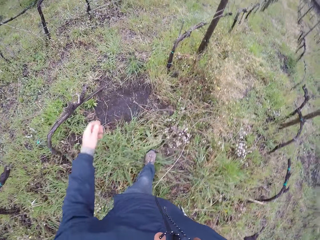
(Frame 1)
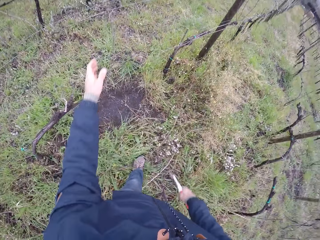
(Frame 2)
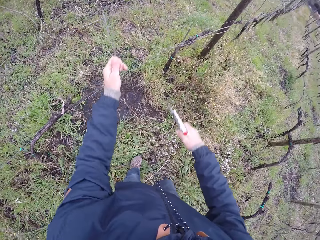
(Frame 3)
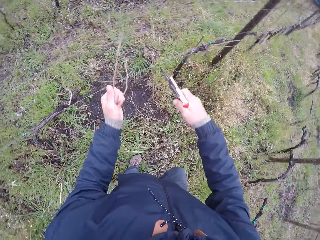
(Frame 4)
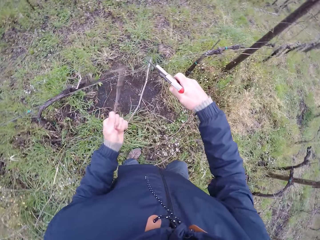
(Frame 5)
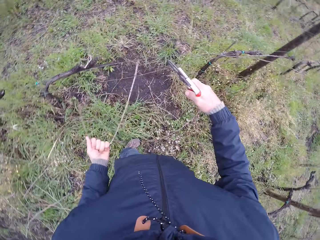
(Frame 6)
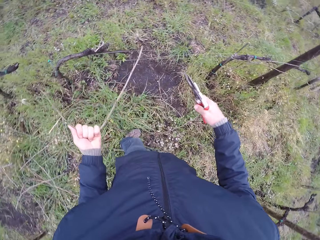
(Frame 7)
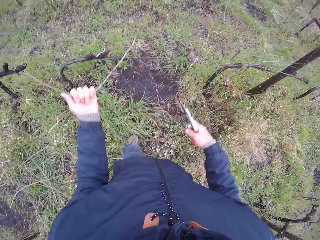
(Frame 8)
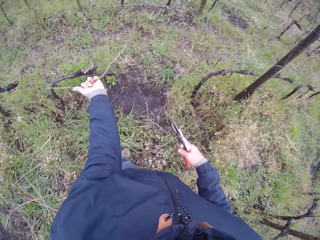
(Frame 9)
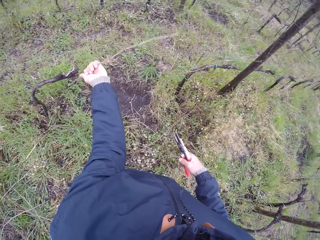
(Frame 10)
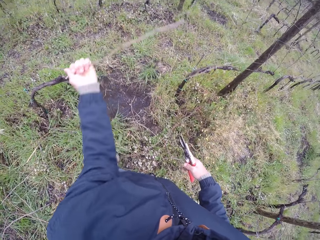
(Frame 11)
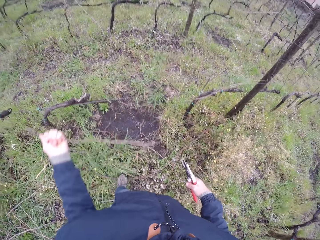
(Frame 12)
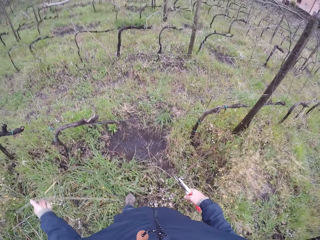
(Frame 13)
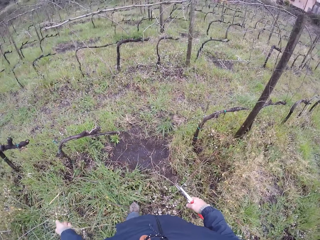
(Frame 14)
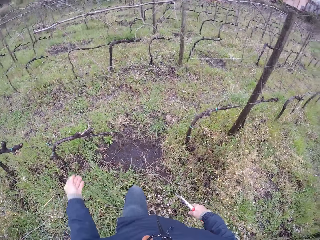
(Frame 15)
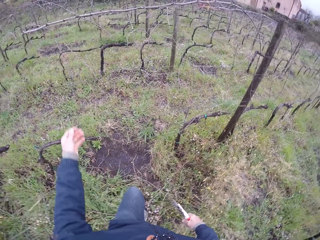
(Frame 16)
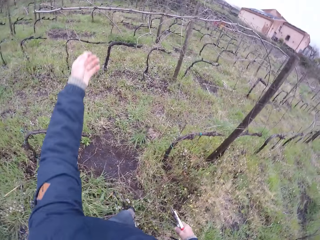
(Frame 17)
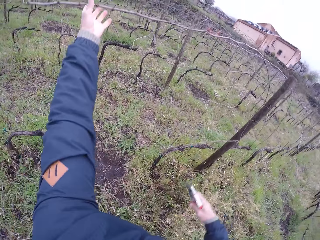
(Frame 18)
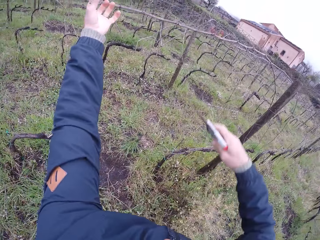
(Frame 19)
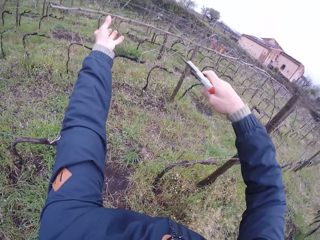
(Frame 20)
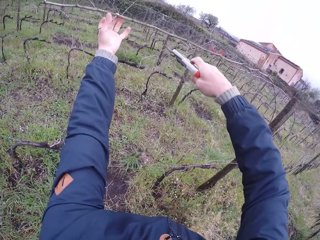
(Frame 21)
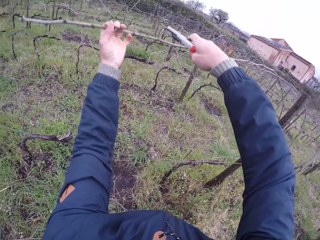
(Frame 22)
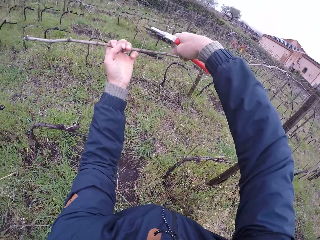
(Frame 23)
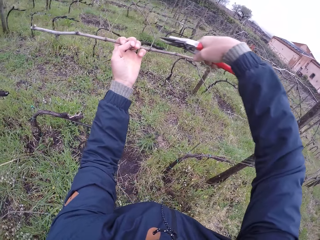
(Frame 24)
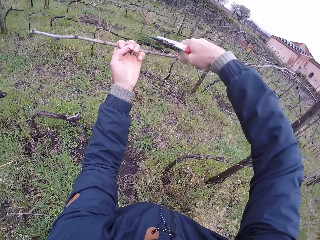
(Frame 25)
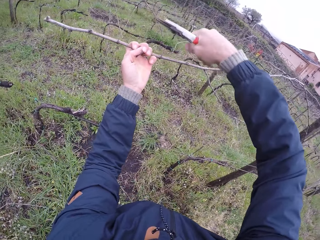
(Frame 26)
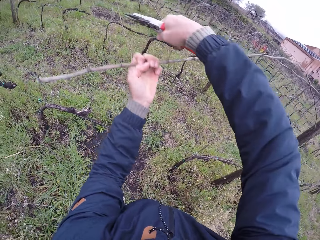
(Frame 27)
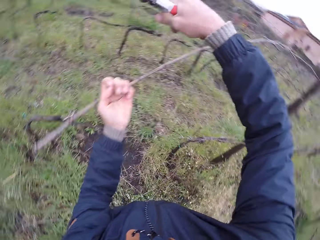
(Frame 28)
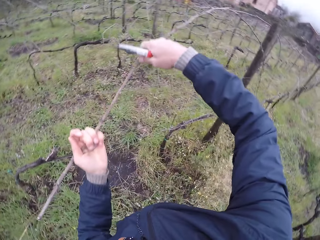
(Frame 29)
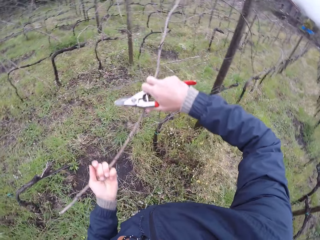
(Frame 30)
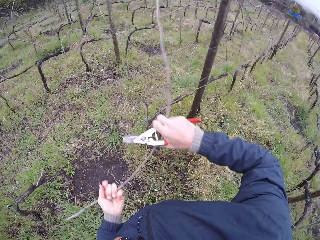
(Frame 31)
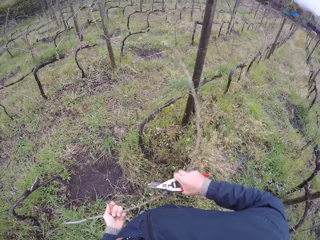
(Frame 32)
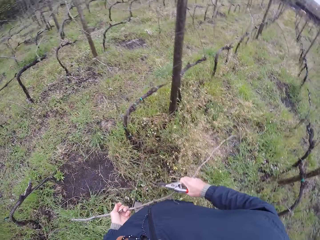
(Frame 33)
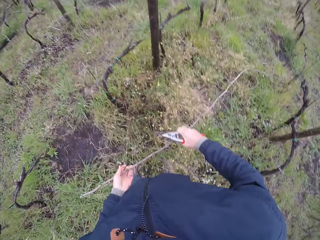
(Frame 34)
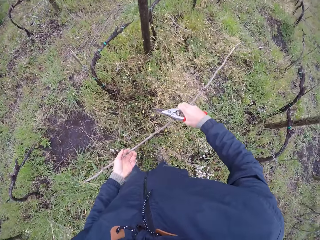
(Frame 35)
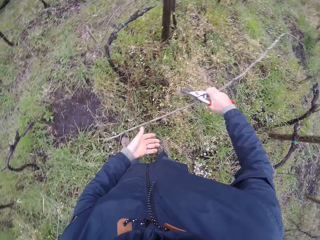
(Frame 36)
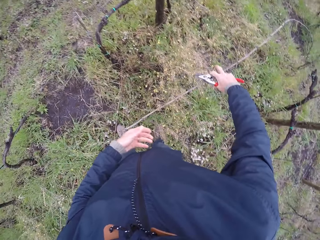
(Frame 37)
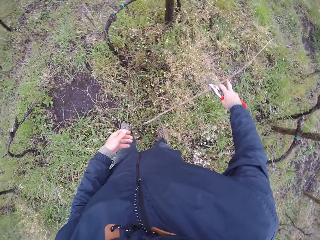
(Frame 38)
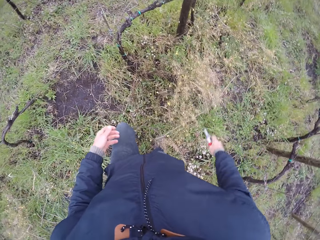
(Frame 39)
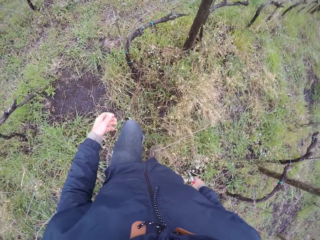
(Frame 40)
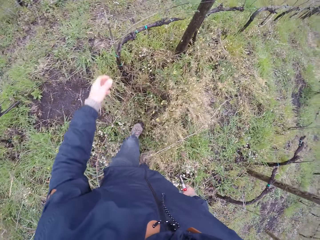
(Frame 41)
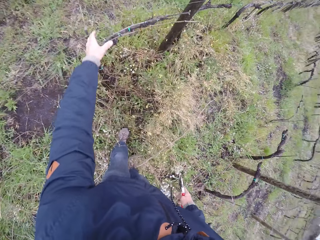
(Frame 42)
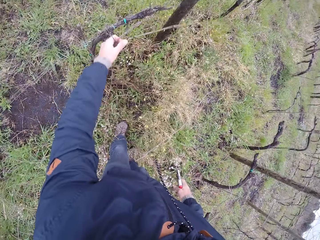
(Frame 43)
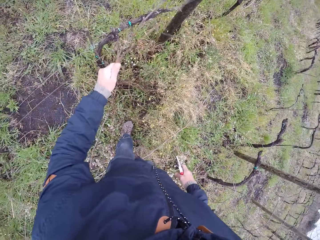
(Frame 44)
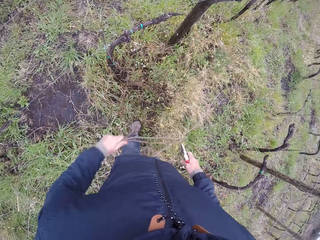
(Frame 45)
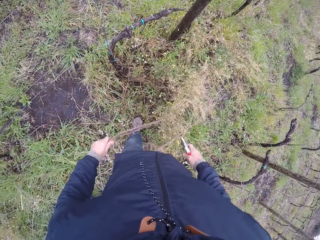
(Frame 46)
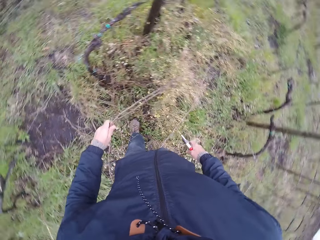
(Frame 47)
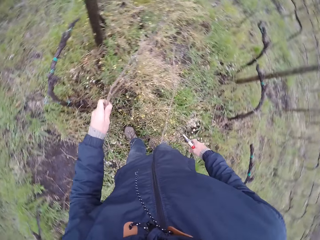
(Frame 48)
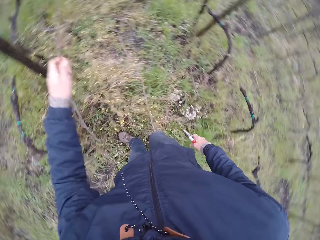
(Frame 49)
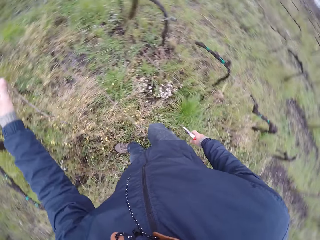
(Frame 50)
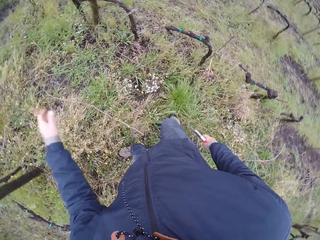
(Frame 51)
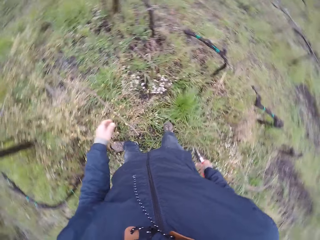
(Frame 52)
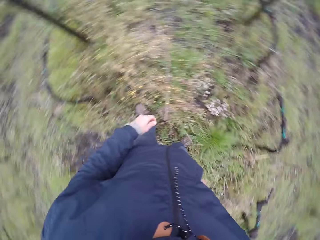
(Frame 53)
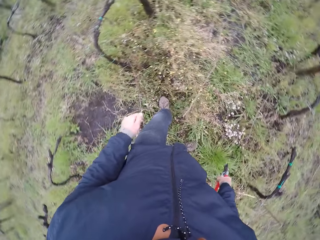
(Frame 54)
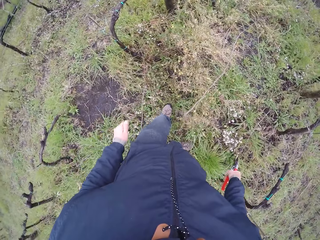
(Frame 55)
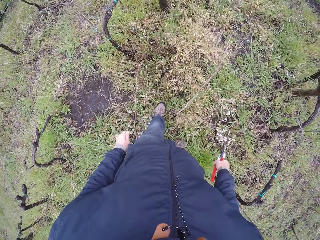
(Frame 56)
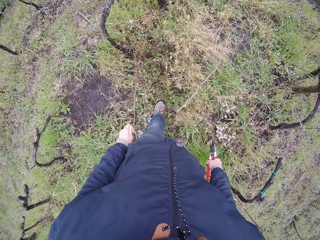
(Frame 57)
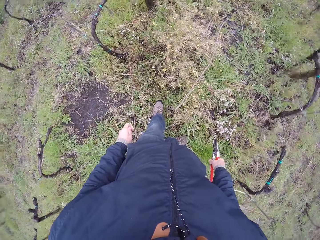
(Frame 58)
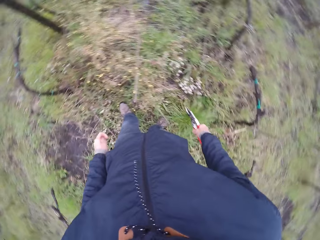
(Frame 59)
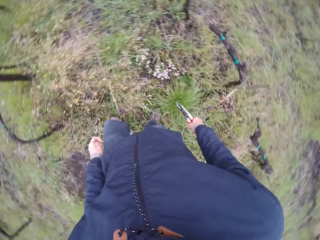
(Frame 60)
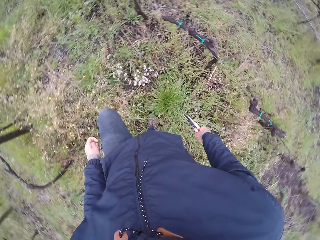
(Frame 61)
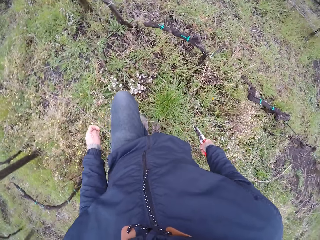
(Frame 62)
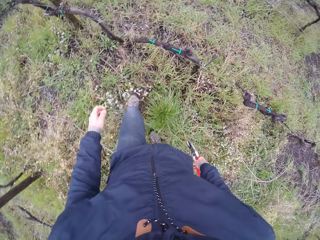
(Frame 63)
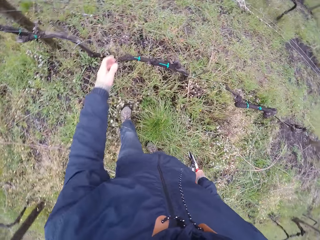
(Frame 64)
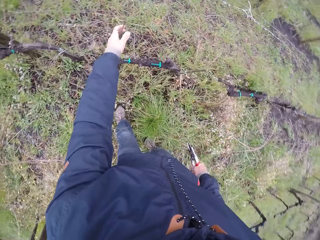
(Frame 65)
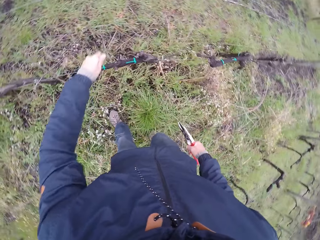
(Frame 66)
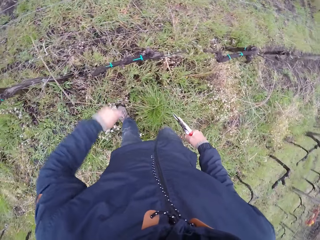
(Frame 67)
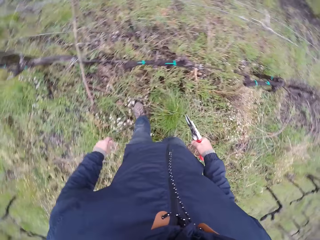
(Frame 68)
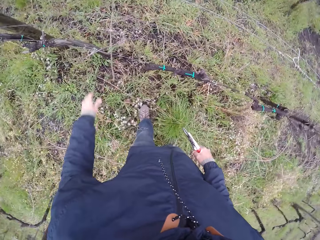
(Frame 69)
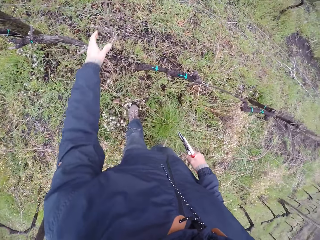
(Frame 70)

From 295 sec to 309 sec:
The camera wearer pulls a twig from the fence with his left hand. He cuts a twig in his left hand with the twig cutter in his right hand. He pulls a twig from the fence with his left hand. He throws the twig on the floor with his right hand. He pulls a twig from the fence with his left hand. He throws the twig on the floor with his left hand. He pulls a twig from the fence with his left hand.

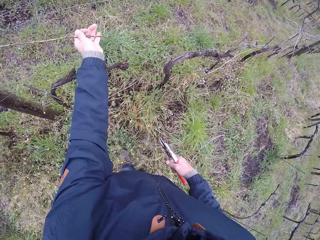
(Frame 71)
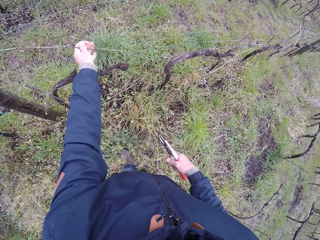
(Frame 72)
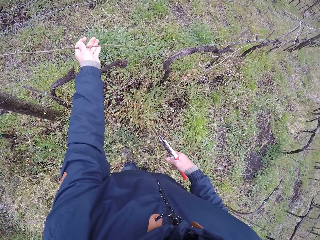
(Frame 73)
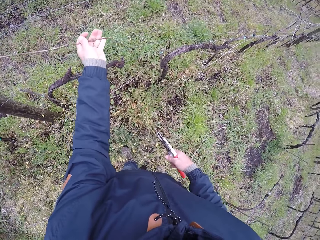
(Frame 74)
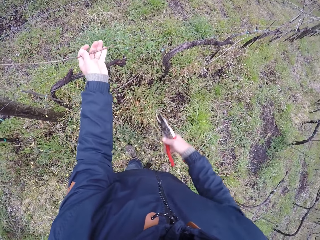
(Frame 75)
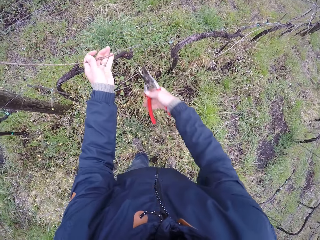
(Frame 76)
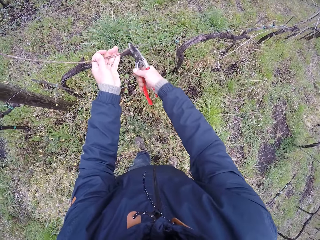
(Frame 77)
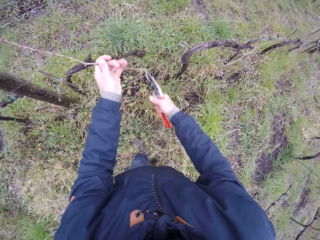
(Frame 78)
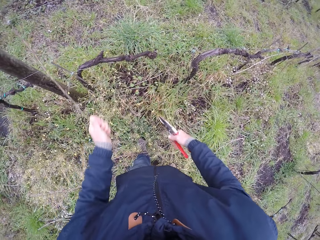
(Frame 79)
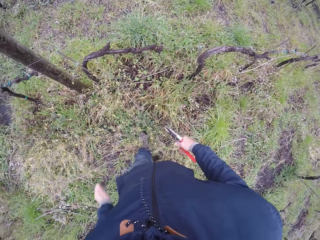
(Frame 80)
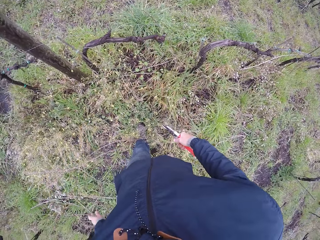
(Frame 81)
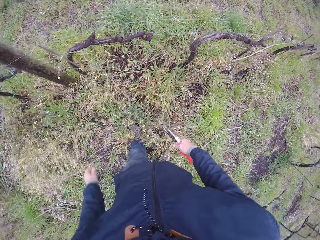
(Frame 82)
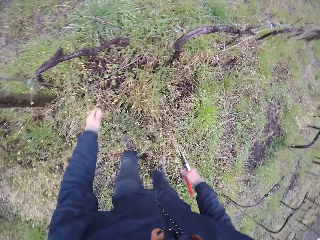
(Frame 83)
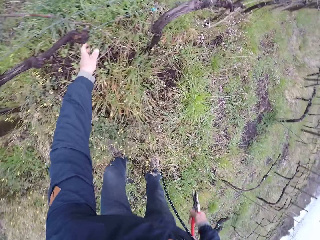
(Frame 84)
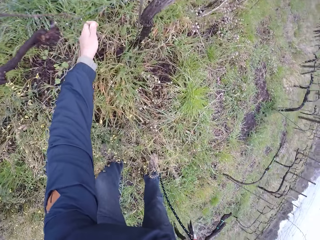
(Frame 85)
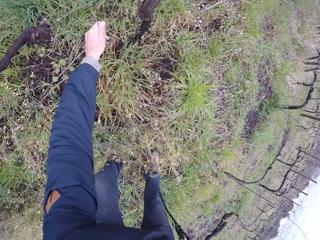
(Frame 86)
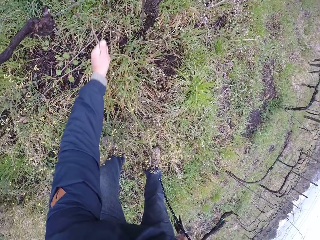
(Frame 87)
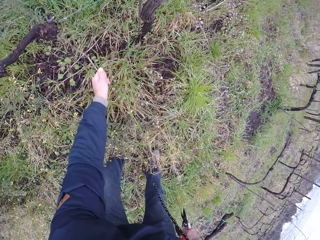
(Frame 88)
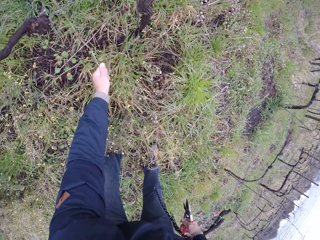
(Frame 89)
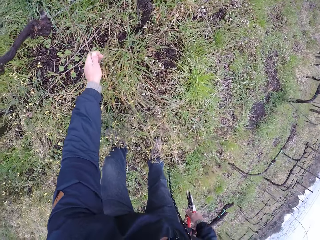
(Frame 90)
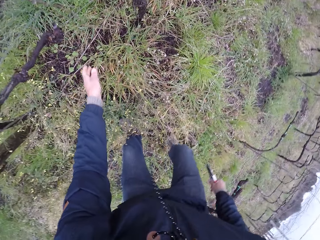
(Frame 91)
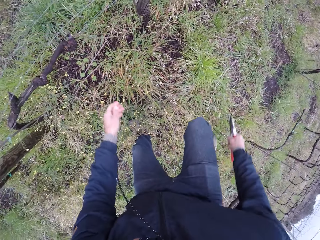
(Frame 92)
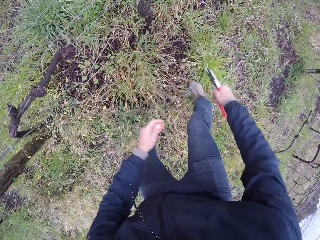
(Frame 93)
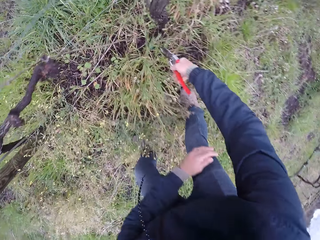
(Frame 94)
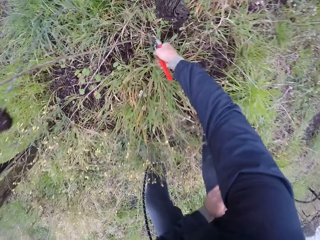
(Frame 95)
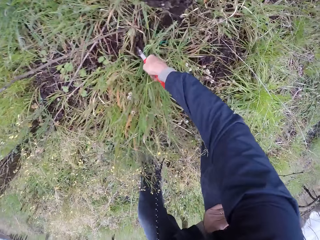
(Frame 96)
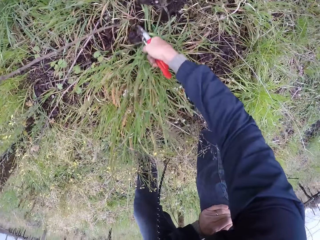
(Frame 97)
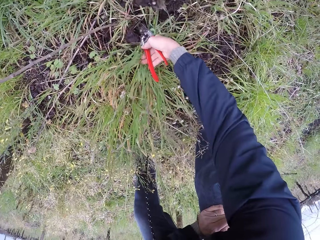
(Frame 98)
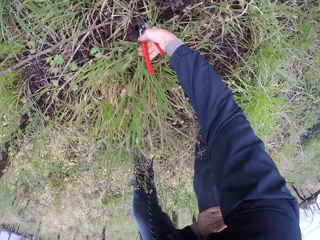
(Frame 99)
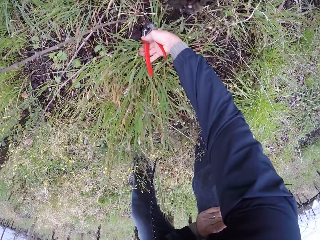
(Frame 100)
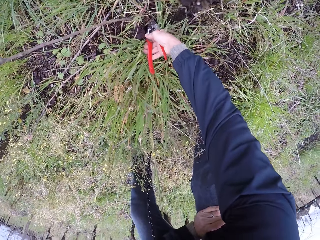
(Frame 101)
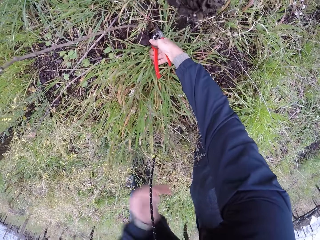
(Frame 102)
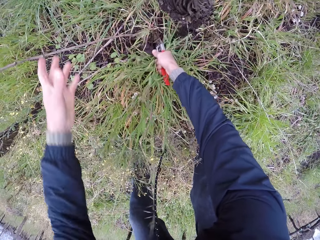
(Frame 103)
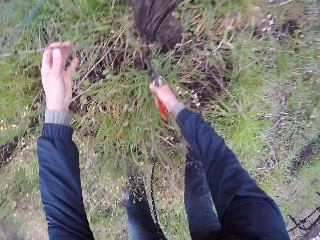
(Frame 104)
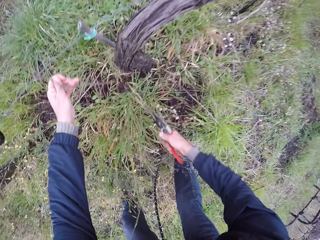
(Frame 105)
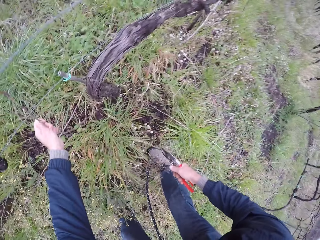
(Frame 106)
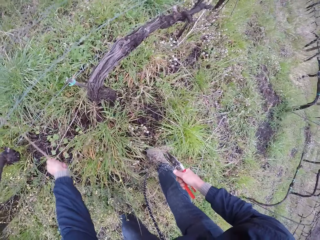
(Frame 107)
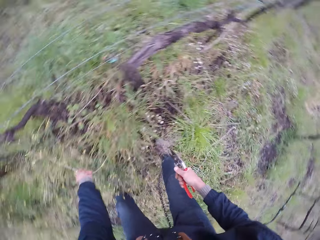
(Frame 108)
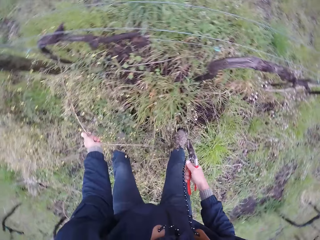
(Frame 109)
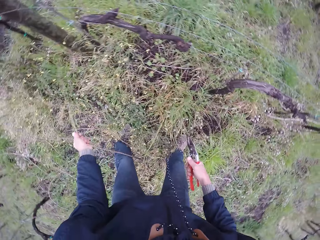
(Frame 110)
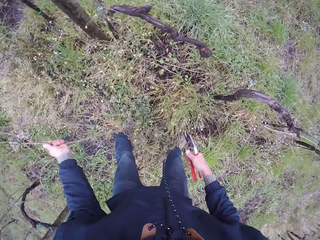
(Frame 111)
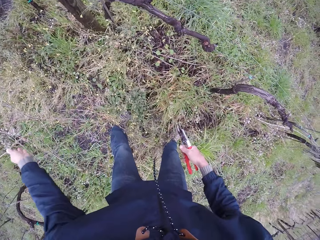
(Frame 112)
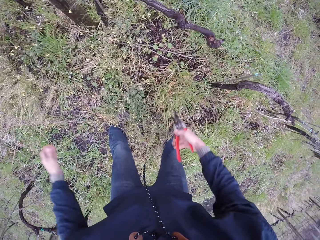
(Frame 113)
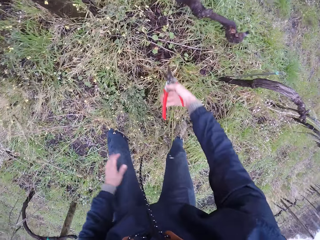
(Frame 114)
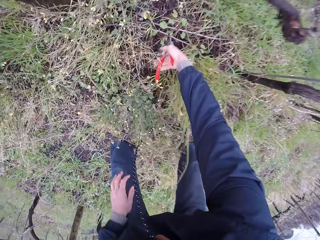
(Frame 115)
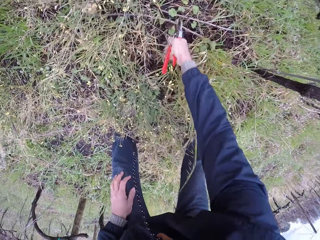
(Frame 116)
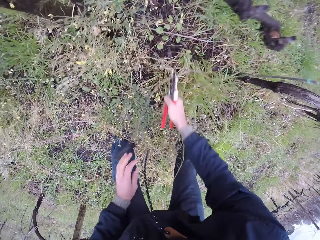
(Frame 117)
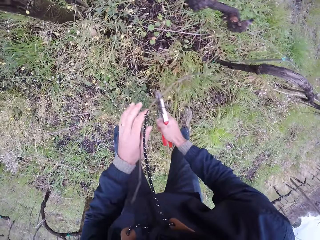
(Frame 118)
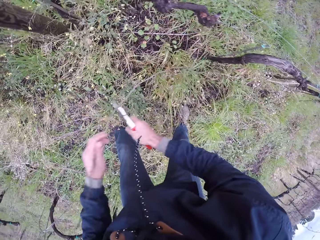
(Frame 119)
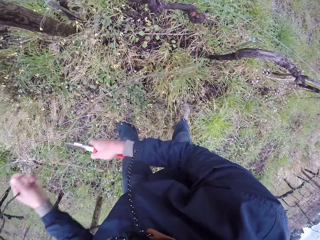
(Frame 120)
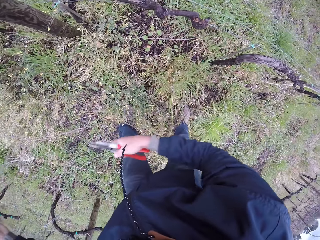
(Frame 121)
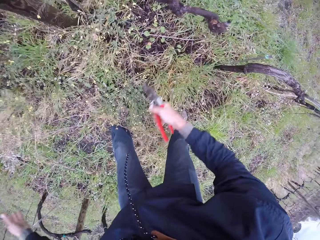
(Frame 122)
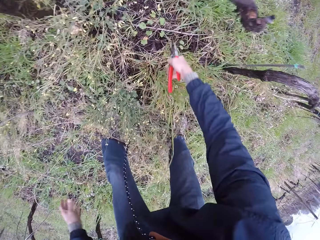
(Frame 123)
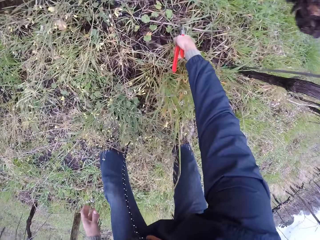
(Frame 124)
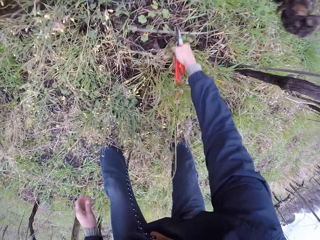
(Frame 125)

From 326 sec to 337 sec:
The camera wearer cuts a twig in his left hand with the twig cutter in his right hand. He throws the twig on the floor with his right hand. He pulls a twig from the fence with his left hand. He digs the ground with the twig cutter in his right hand. He cuts the twig. He pulls a twig from the fence with his left hand. He throws the twig on the floor with his right hand. He picks a twig with the twig cutter in his right hand. He cuts a twig in his left hand with the twig cutter in his right hand.
